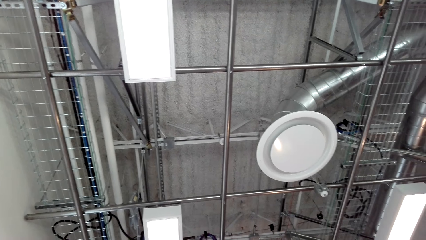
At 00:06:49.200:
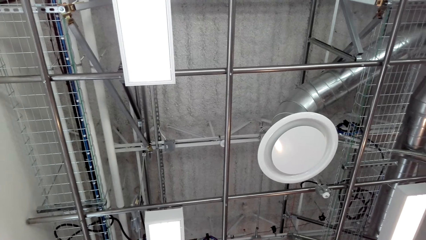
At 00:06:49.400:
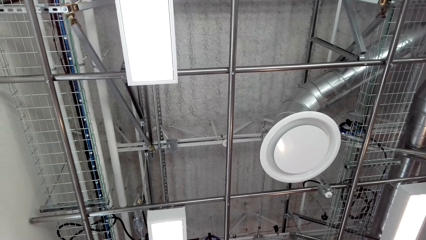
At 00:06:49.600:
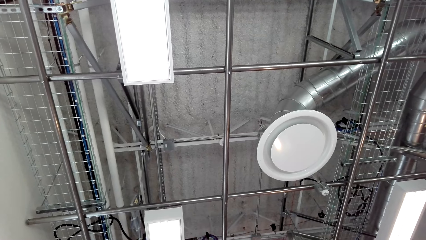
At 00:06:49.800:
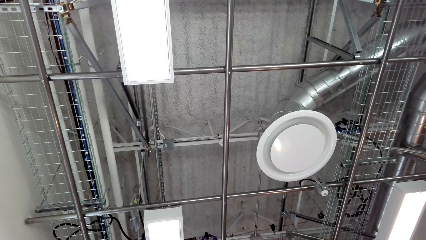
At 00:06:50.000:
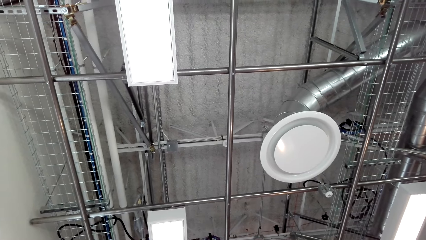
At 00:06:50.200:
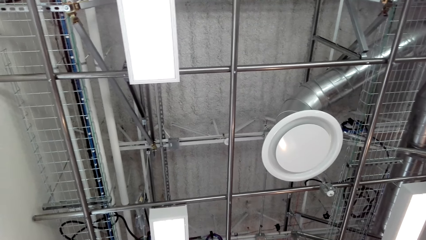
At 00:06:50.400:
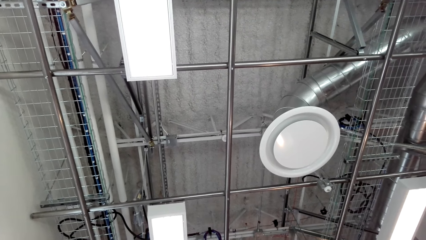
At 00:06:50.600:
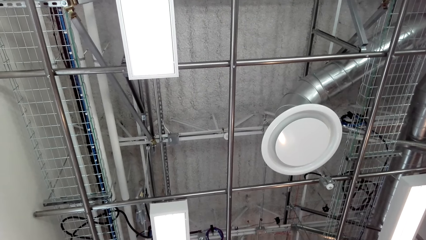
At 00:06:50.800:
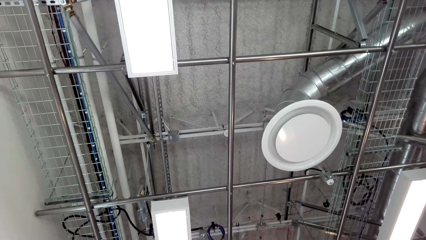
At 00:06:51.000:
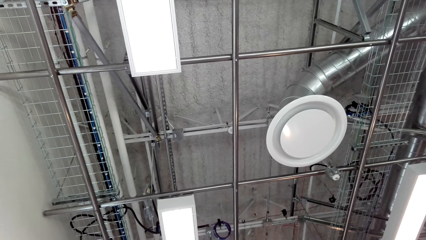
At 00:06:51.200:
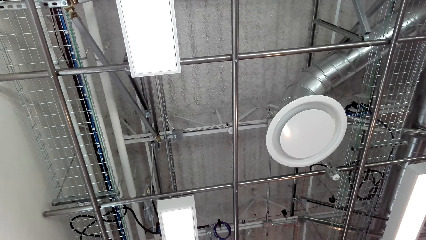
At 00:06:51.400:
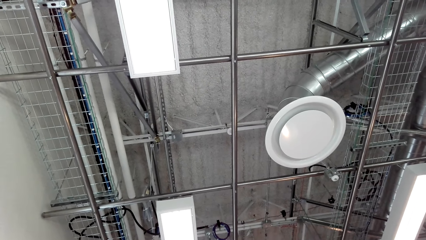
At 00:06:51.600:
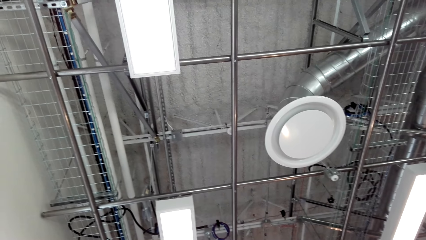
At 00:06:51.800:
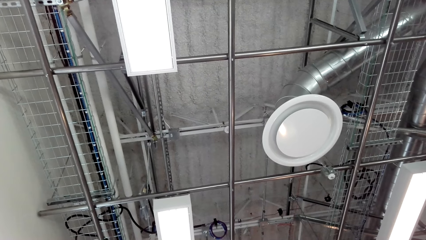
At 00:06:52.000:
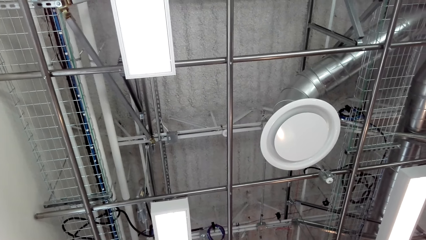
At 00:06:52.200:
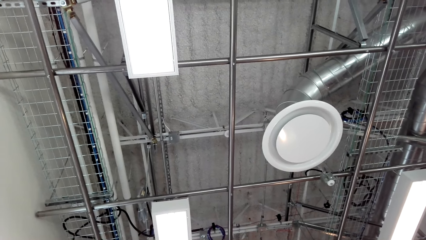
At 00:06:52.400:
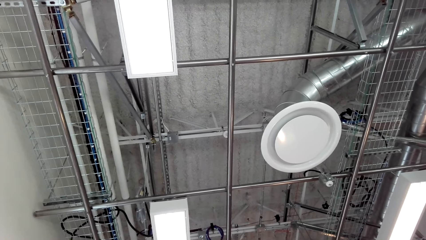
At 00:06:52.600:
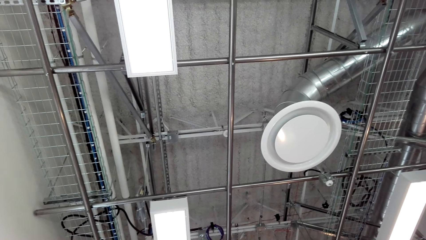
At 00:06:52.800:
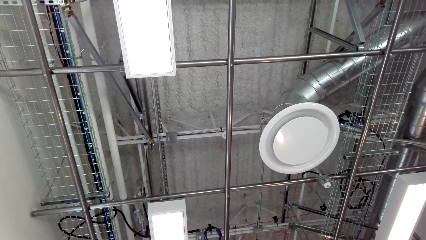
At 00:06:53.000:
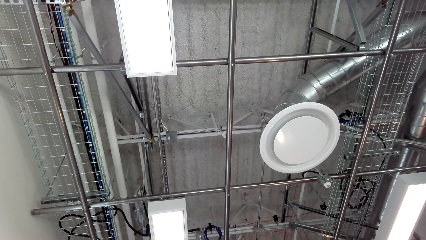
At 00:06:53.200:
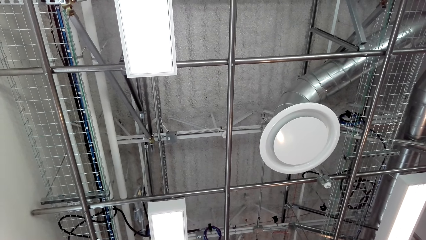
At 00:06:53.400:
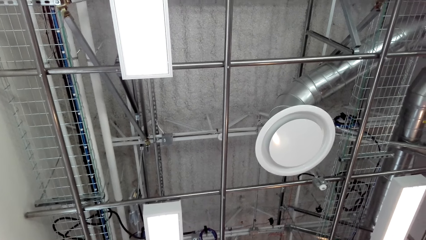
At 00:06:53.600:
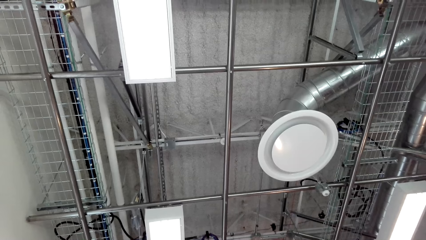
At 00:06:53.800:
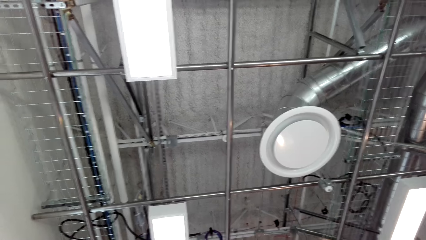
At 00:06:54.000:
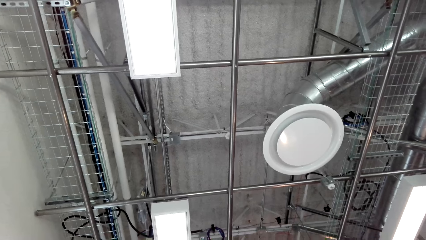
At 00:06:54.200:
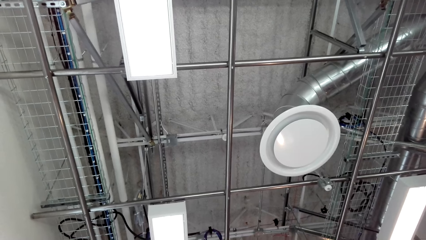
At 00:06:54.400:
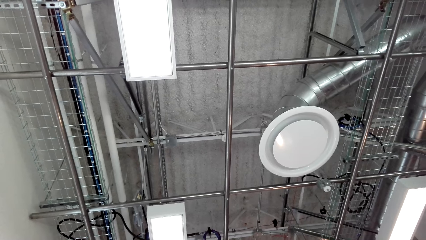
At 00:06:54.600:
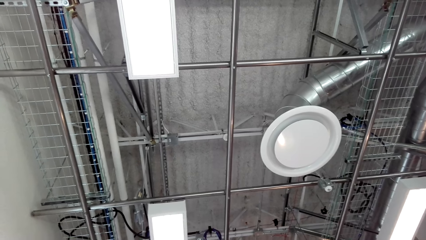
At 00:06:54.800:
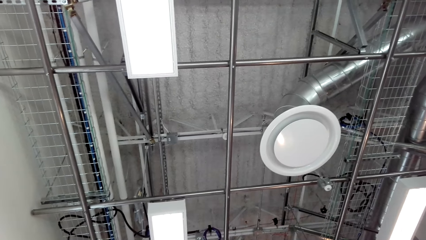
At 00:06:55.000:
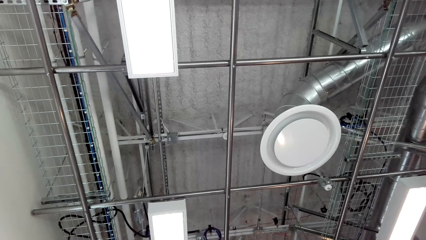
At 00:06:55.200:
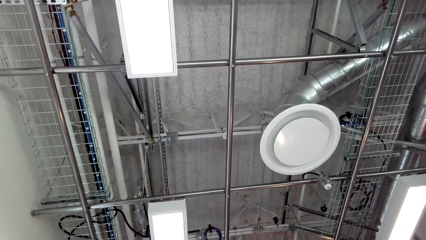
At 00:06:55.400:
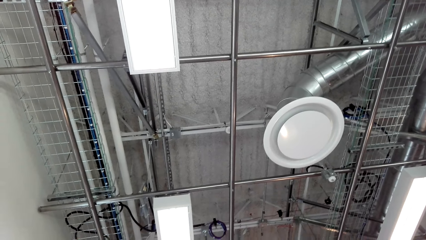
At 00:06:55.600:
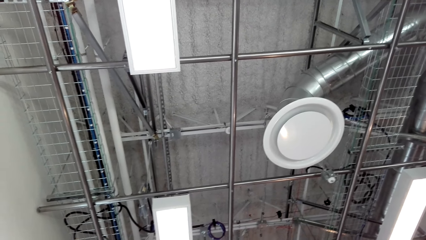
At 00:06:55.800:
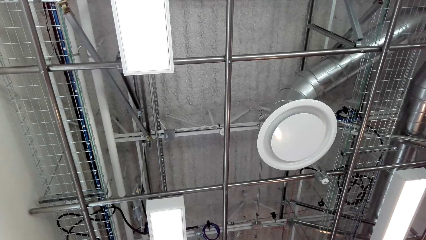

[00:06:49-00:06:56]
The camera wearer looks at the roof.

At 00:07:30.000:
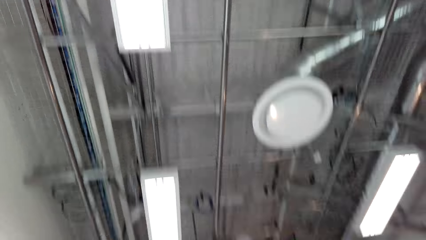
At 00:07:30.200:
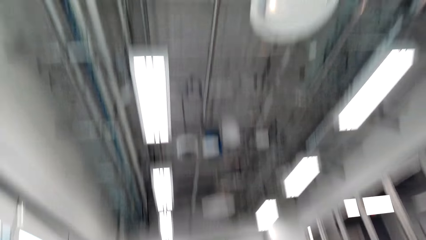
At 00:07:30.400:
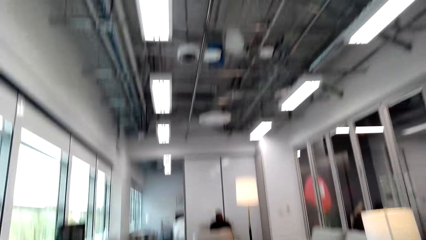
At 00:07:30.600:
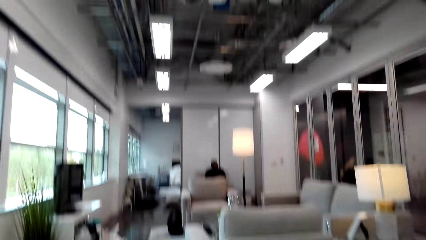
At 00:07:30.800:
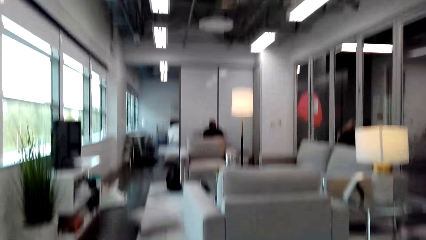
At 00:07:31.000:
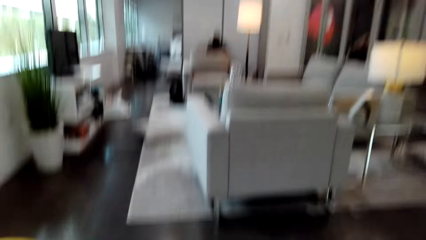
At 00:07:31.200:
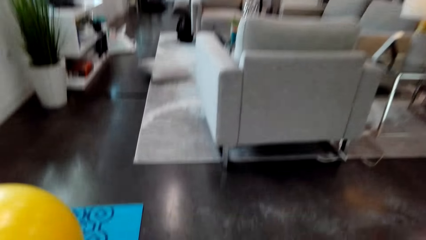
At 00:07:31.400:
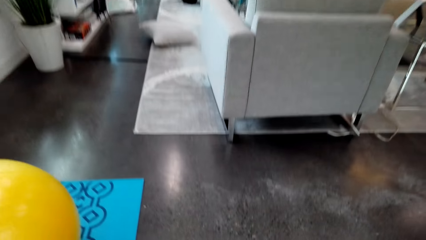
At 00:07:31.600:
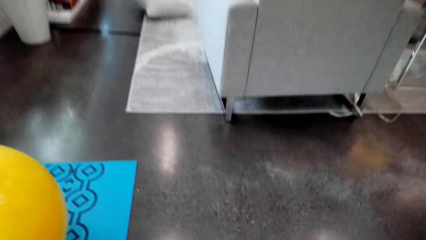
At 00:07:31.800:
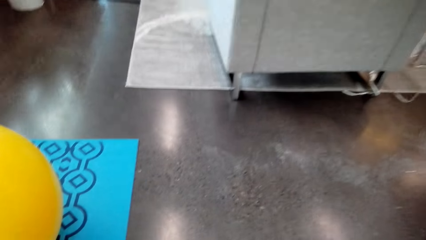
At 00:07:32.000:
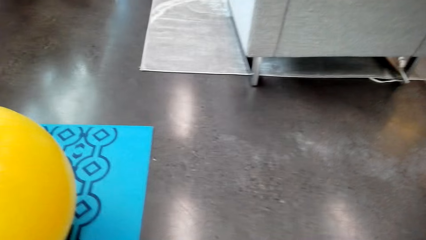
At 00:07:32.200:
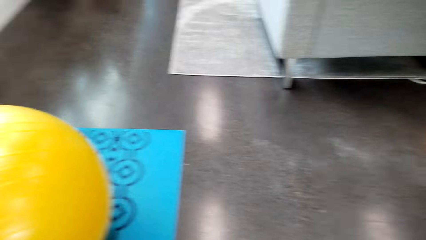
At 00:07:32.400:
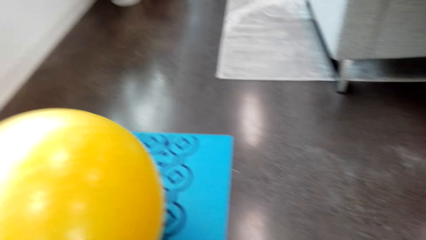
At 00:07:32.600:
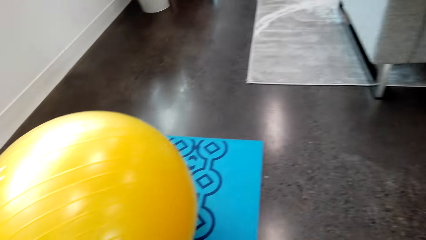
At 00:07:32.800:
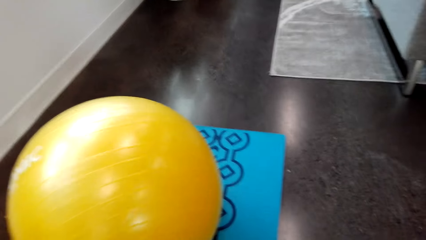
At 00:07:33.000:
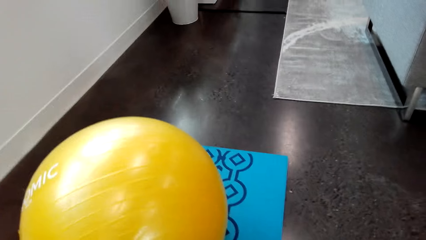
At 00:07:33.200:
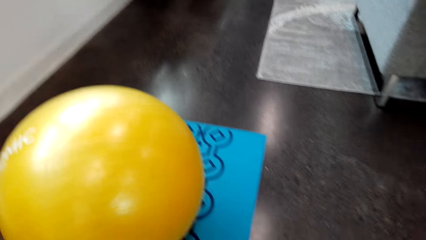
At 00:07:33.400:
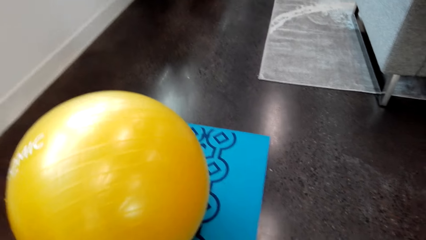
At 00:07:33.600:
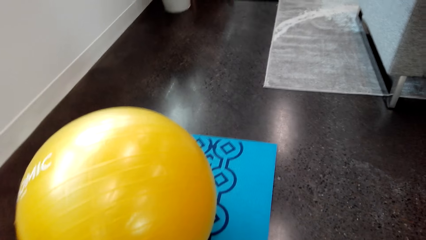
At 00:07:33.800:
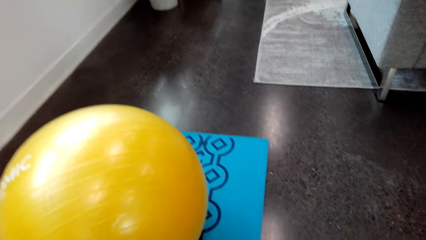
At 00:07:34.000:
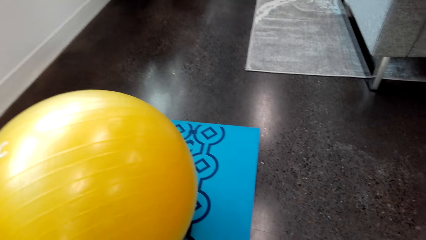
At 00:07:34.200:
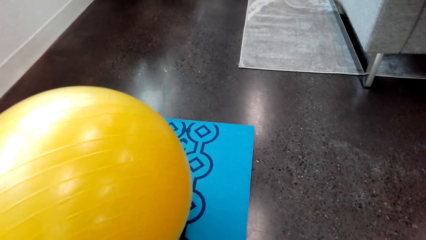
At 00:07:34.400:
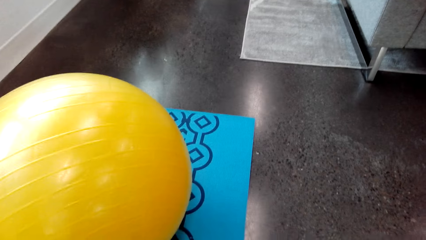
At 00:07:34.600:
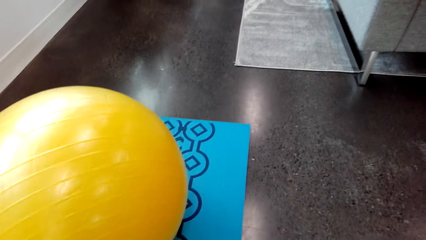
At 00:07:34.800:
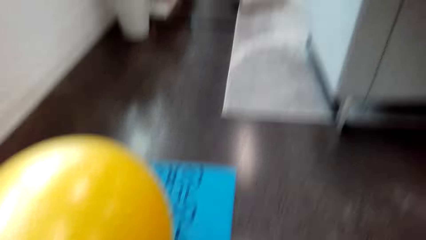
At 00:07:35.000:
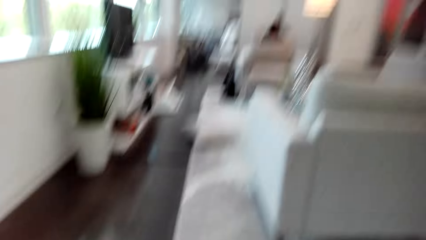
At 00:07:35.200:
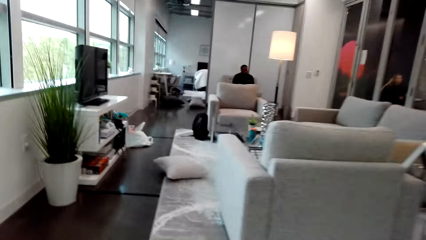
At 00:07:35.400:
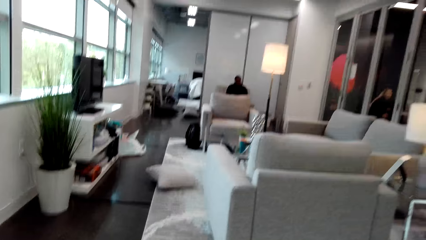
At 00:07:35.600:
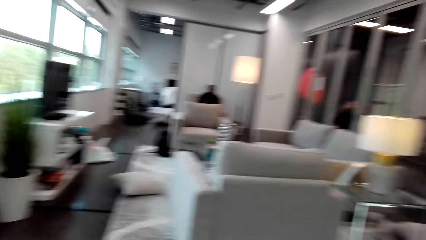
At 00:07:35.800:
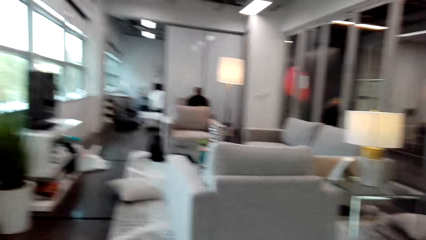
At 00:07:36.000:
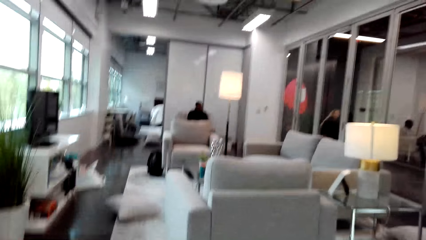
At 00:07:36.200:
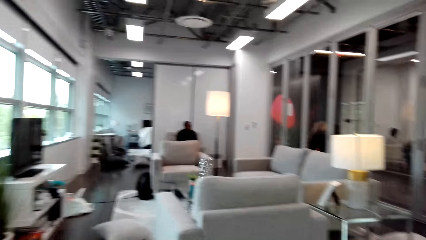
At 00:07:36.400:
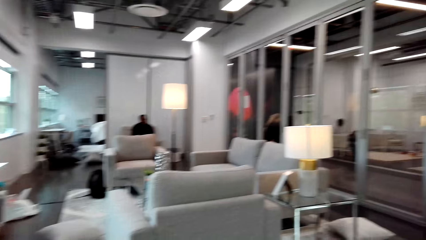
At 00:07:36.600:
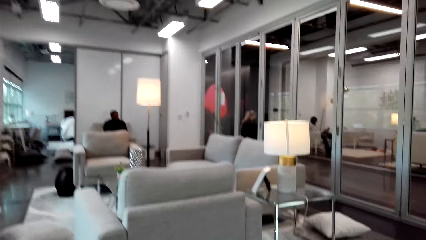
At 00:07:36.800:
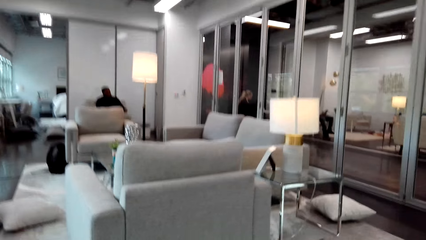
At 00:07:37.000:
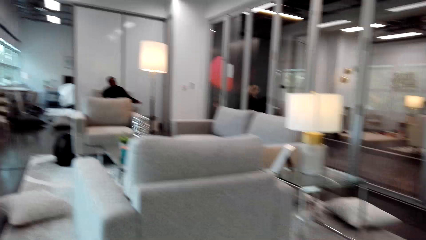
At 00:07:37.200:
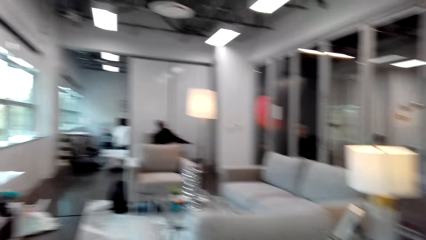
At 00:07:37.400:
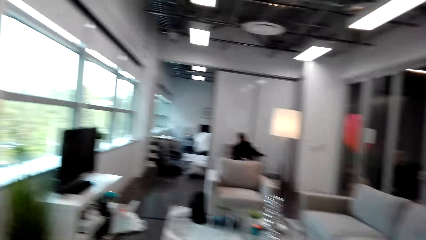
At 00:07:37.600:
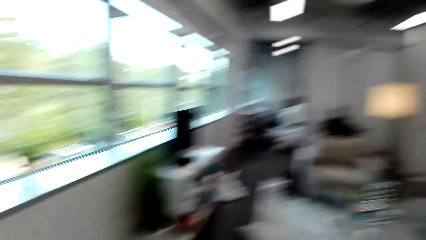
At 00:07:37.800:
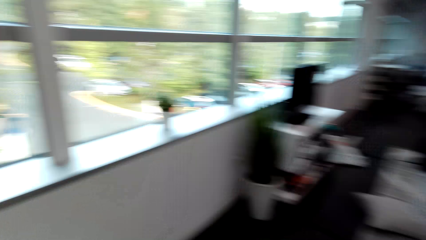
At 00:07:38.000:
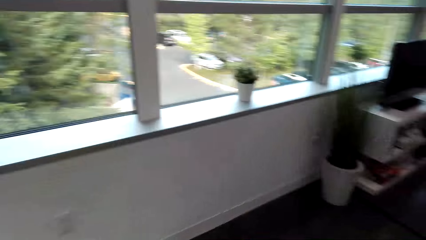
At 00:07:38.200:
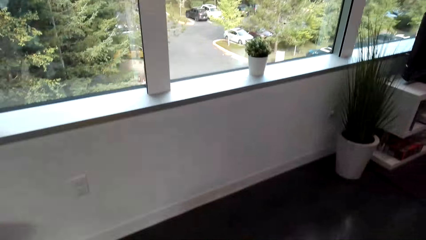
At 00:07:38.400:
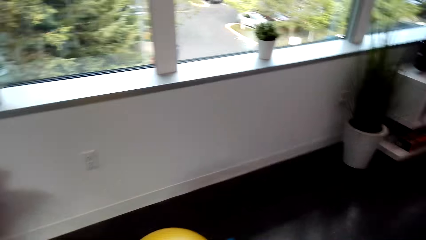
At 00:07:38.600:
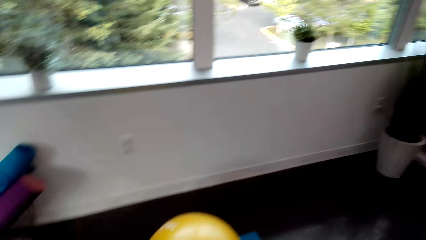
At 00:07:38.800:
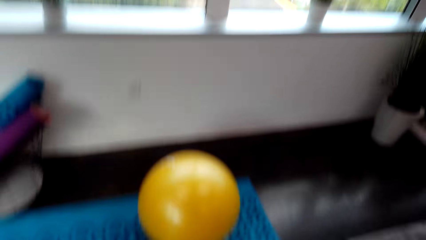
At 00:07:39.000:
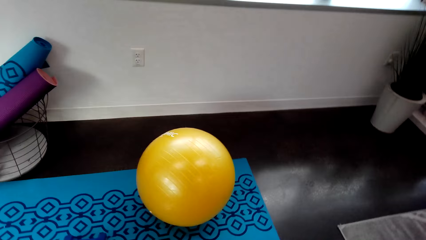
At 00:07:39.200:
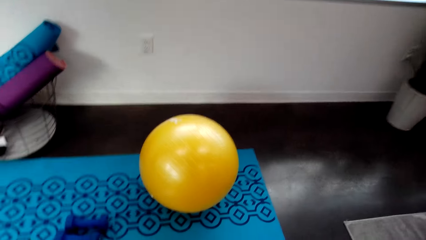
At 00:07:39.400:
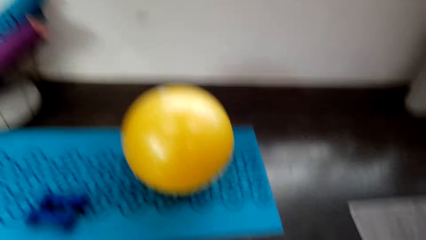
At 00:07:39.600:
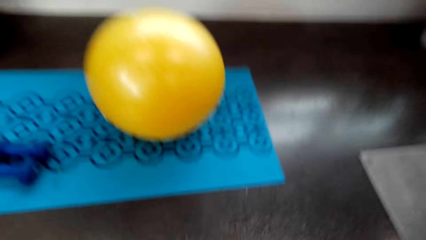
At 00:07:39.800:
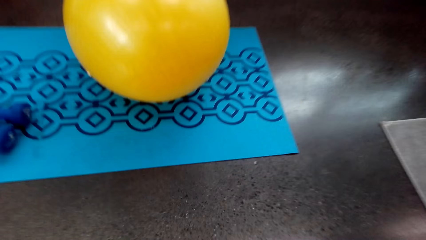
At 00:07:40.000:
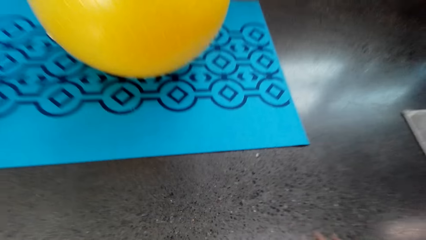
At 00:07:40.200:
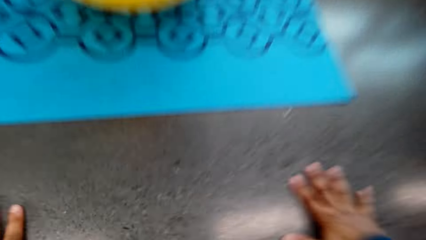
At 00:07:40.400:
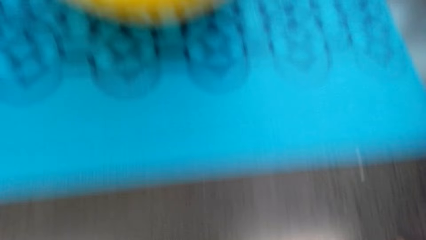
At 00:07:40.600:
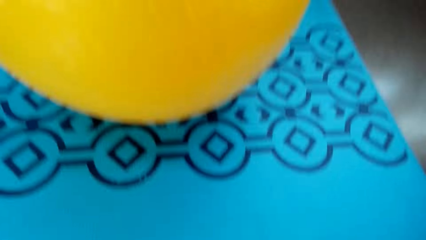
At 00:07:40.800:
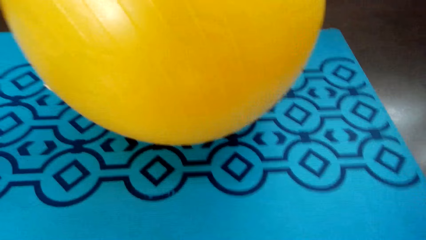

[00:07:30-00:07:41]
The camera wearer looks at the gym ball on the floor. They hold the floor.
